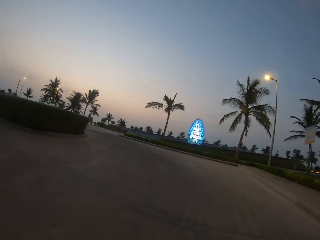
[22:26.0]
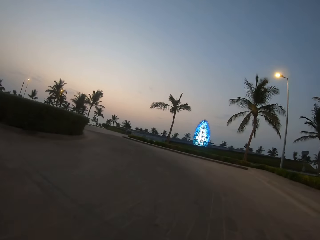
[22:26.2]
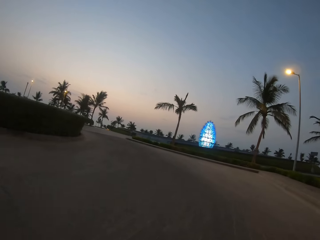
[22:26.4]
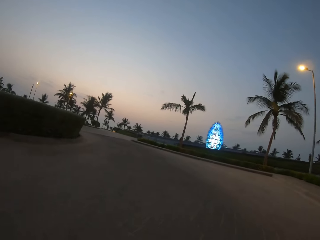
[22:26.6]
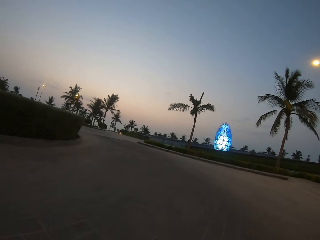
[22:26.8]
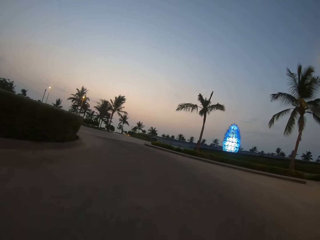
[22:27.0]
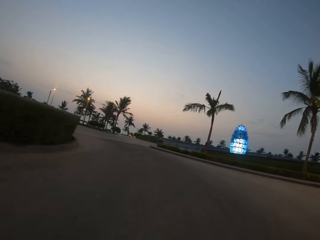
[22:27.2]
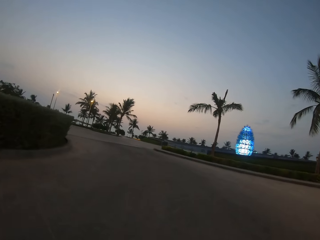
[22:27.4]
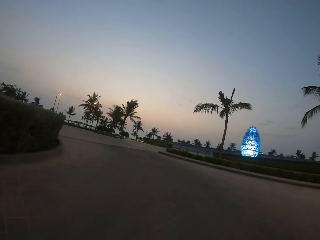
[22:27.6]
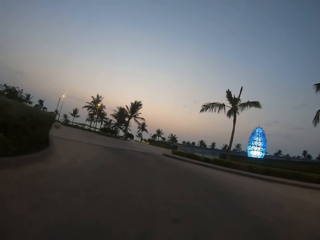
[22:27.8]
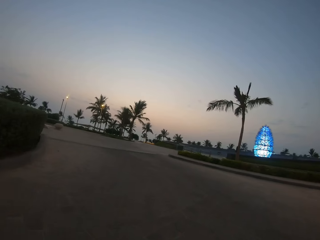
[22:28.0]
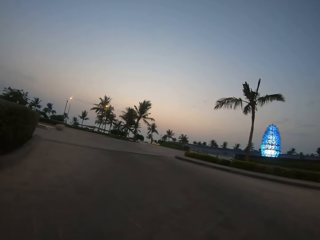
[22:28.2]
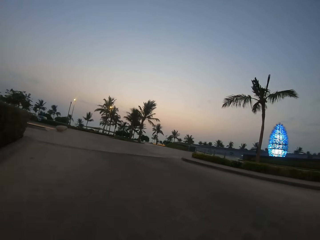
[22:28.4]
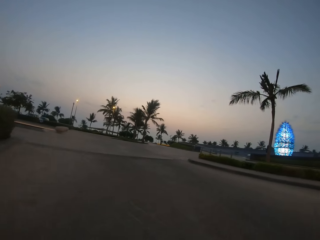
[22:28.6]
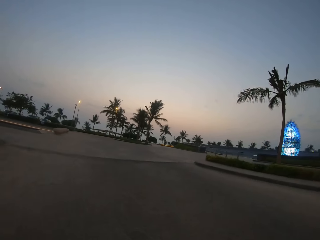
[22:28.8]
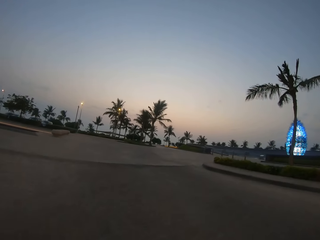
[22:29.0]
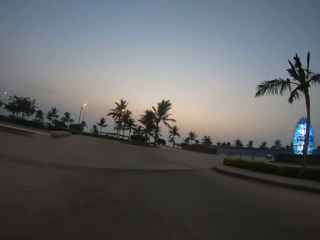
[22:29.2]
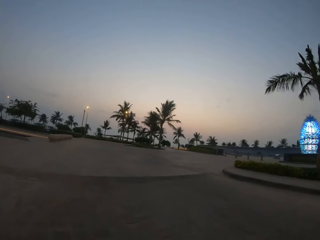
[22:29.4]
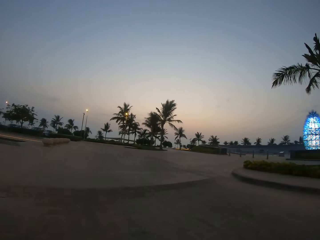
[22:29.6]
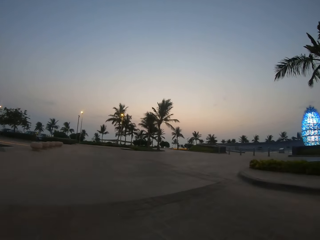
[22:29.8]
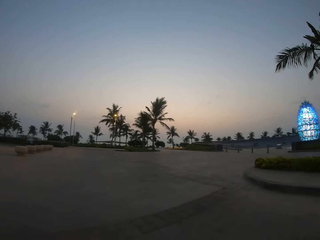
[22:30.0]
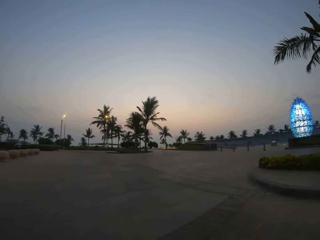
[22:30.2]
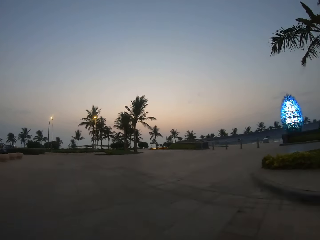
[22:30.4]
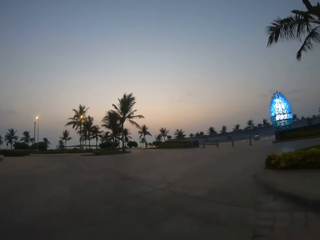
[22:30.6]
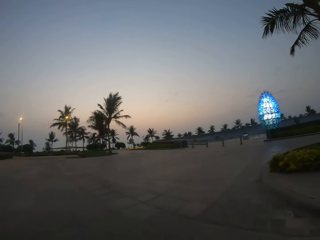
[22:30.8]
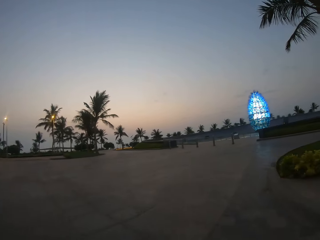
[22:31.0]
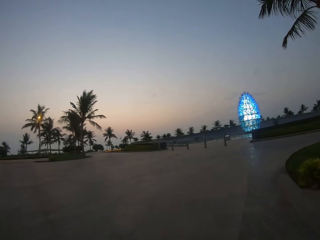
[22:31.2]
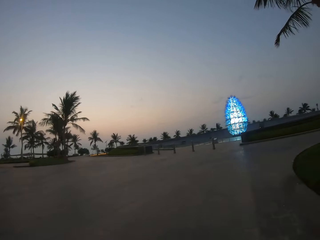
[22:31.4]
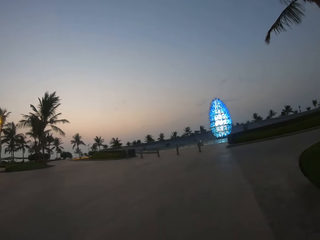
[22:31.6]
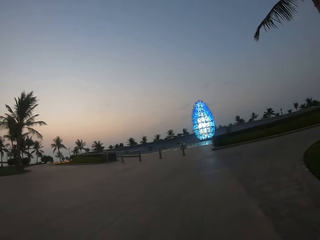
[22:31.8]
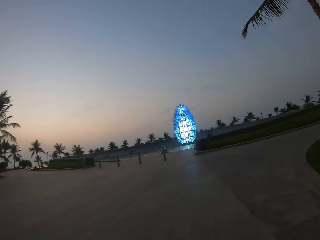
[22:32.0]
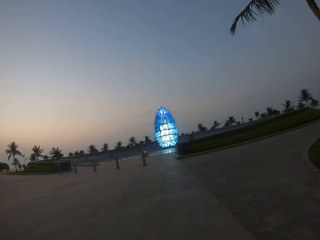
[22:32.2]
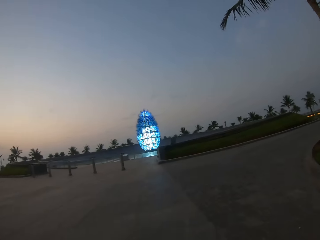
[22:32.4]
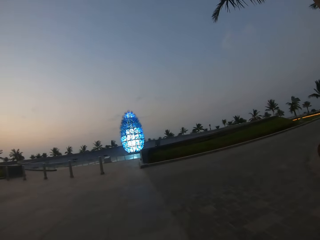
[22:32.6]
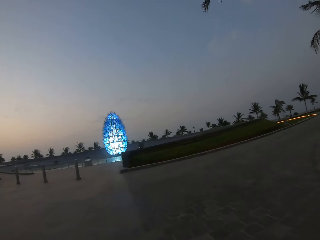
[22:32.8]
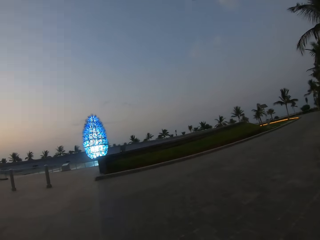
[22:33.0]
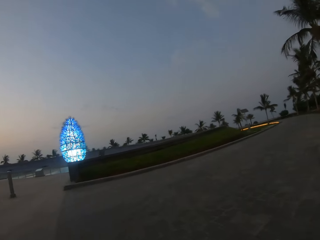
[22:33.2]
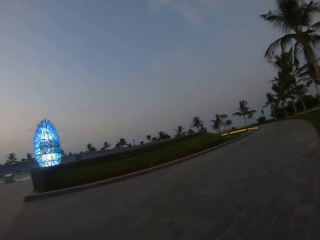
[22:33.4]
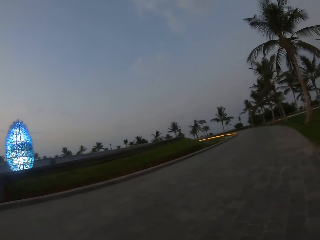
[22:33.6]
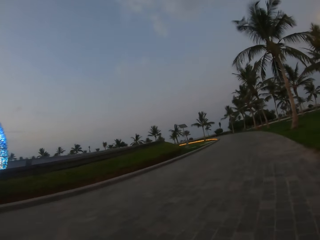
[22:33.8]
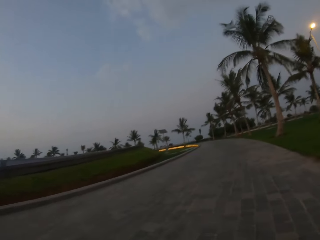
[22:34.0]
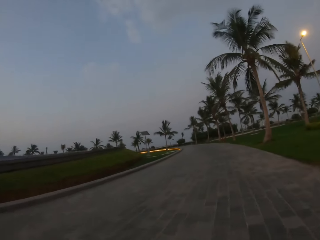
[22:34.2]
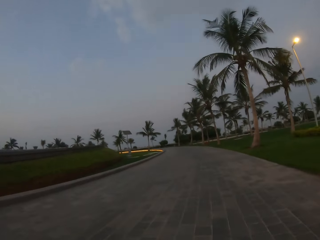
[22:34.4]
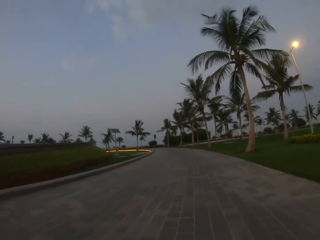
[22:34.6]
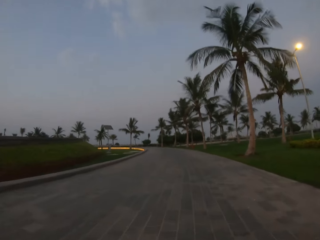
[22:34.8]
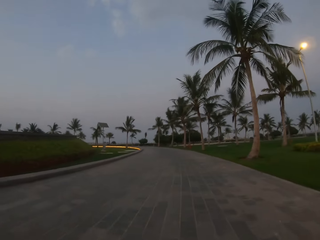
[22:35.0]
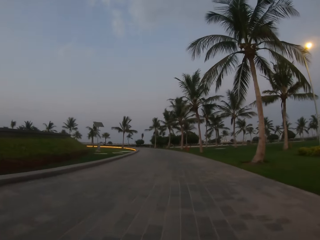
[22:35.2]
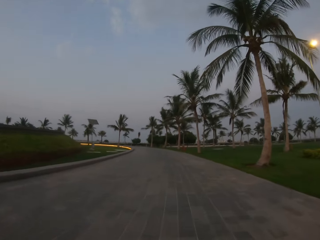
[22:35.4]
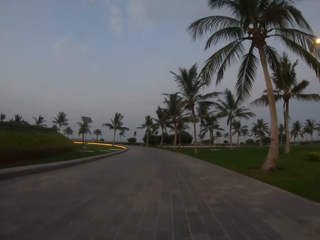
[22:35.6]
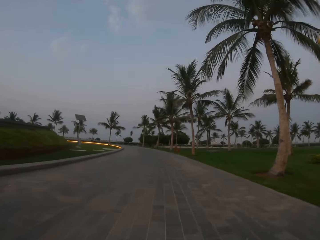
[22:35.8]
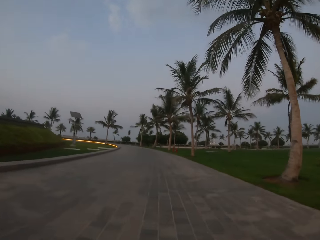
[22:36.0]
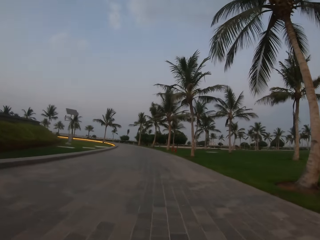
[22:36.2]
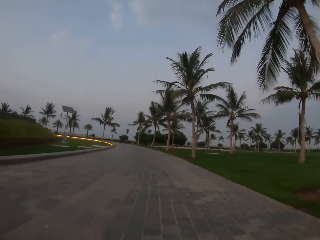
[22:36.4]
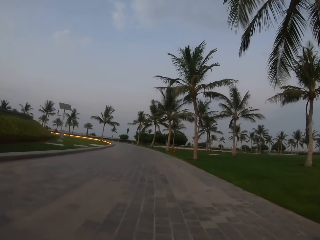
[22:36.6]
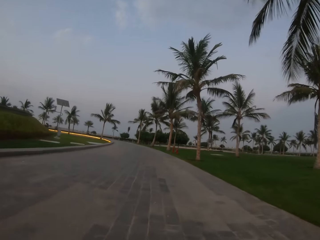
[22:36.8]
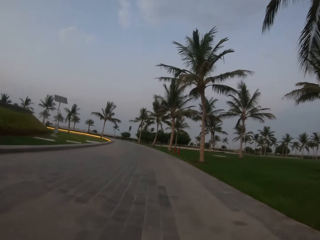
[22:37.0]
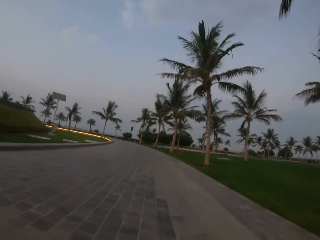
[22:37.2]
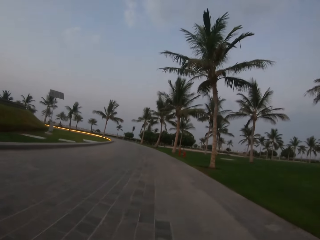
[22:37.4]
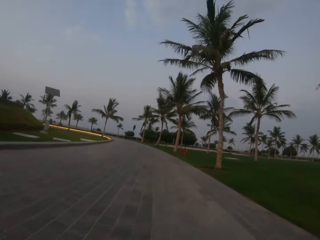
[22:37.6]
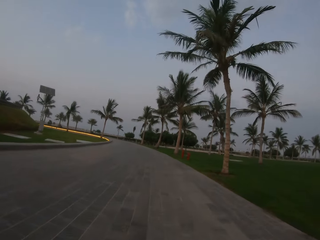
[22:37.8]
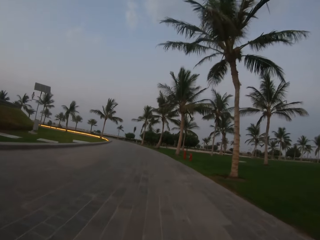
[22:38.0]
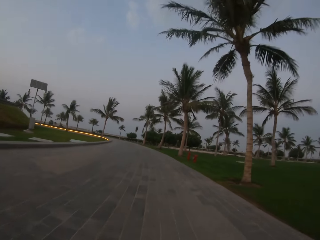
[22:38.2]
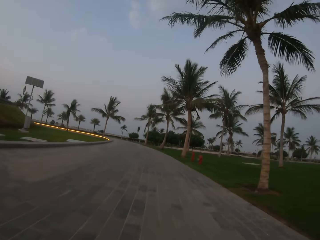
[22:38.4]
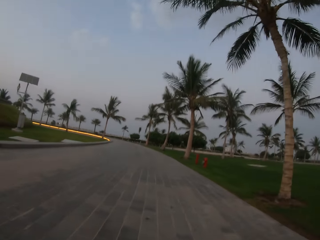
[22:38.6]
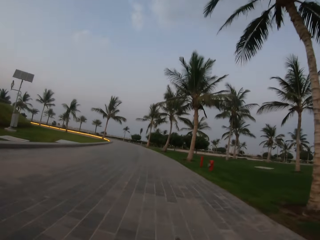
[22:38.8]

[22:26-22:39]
The camera wearer turns left off the road. They turn right on the right.

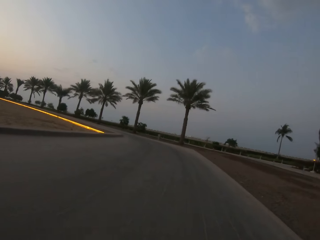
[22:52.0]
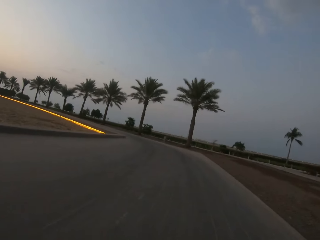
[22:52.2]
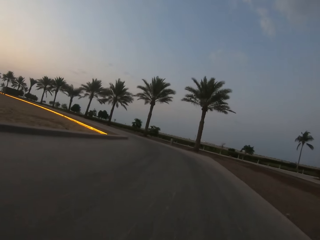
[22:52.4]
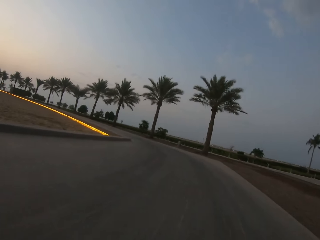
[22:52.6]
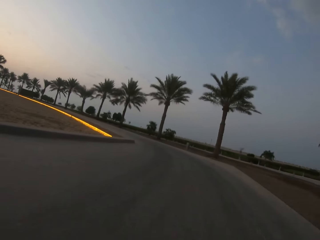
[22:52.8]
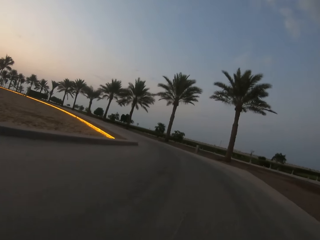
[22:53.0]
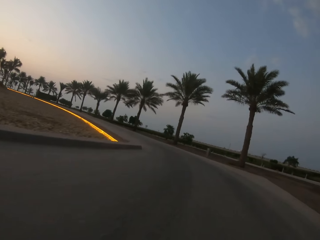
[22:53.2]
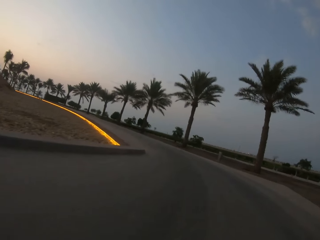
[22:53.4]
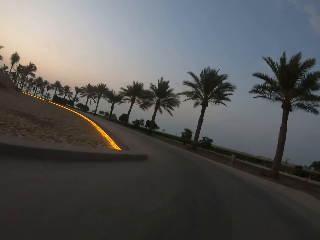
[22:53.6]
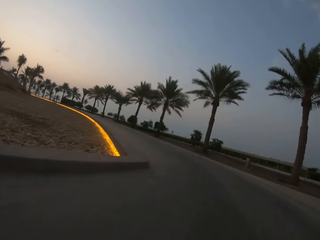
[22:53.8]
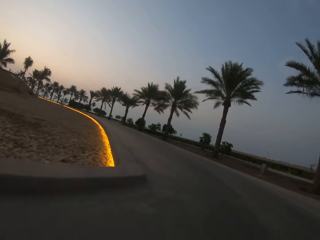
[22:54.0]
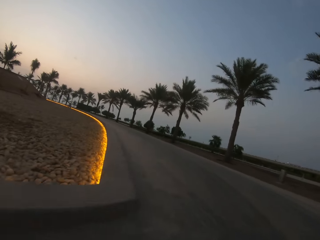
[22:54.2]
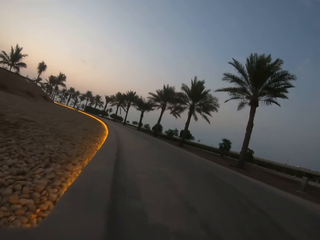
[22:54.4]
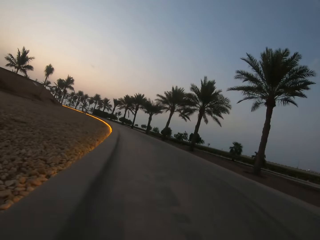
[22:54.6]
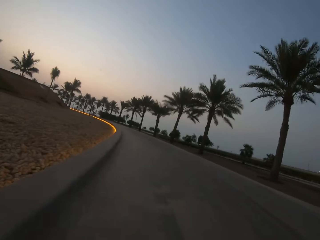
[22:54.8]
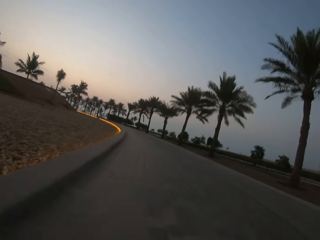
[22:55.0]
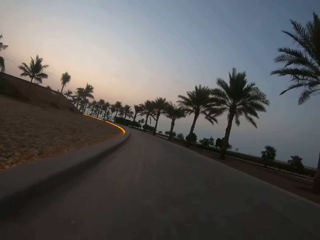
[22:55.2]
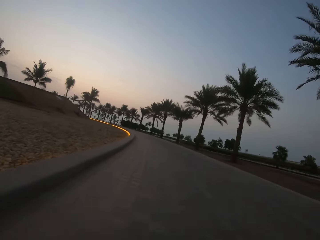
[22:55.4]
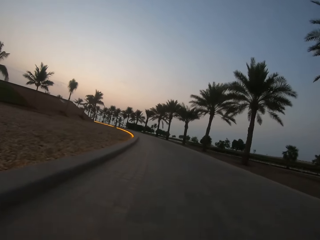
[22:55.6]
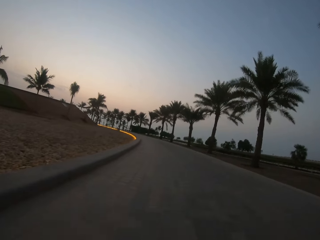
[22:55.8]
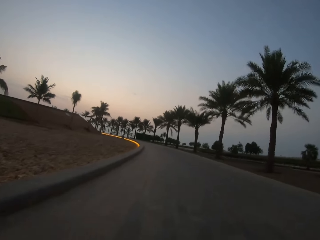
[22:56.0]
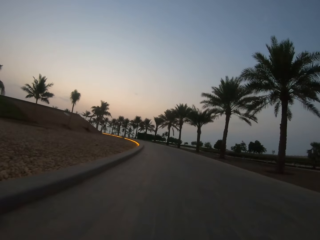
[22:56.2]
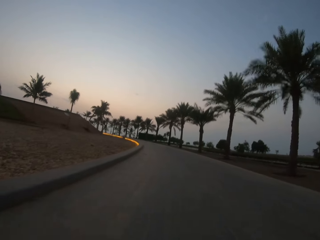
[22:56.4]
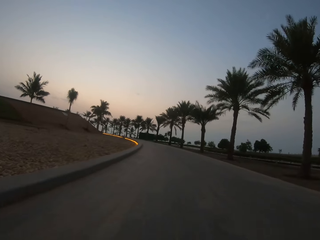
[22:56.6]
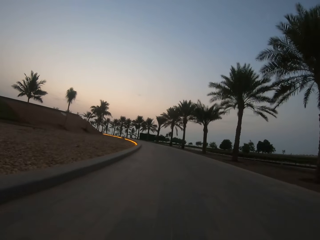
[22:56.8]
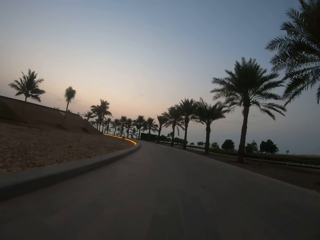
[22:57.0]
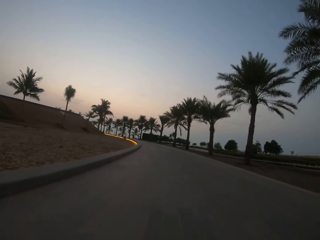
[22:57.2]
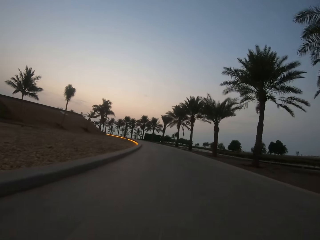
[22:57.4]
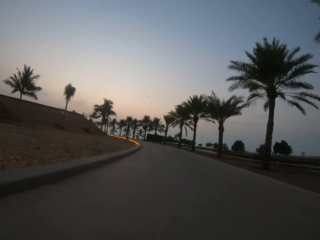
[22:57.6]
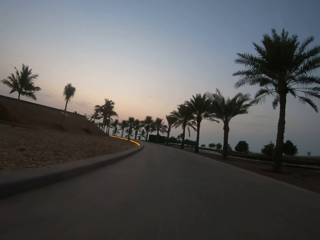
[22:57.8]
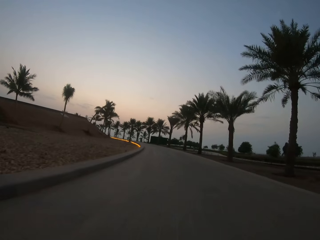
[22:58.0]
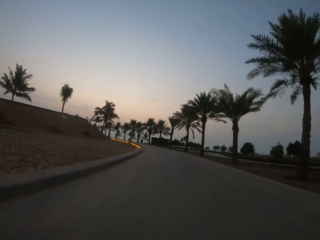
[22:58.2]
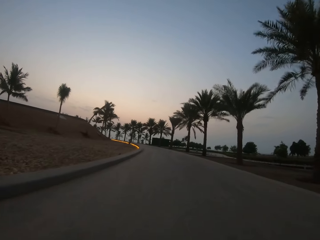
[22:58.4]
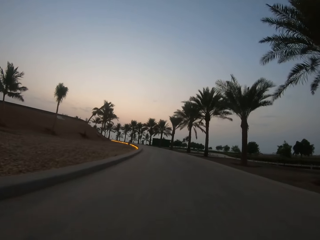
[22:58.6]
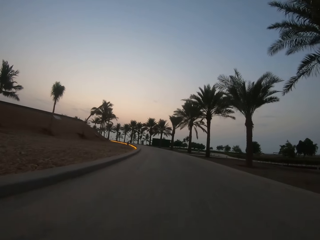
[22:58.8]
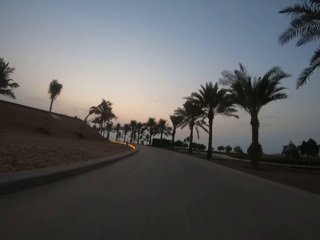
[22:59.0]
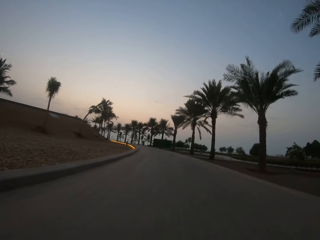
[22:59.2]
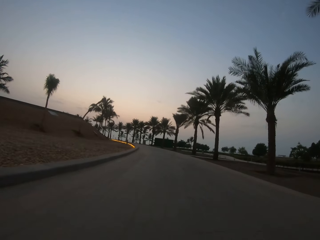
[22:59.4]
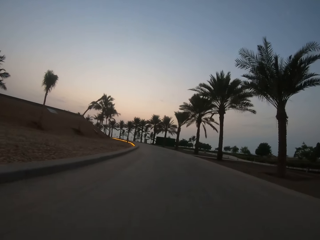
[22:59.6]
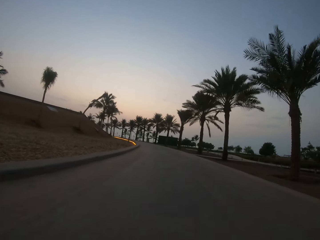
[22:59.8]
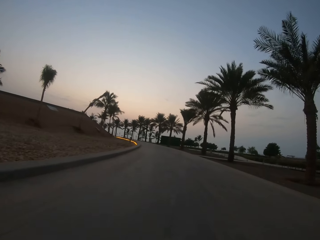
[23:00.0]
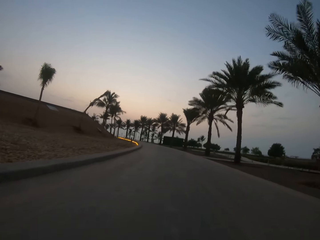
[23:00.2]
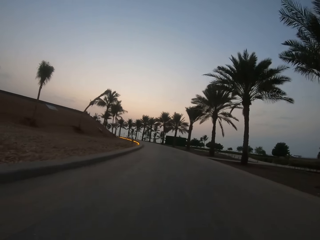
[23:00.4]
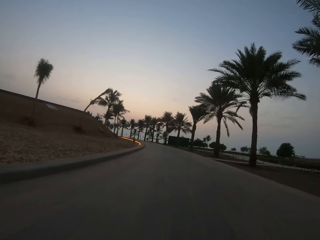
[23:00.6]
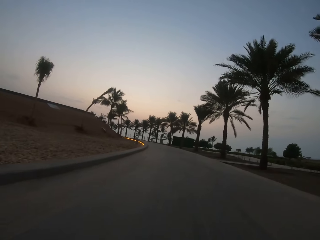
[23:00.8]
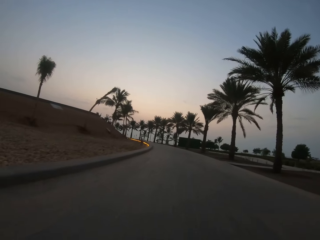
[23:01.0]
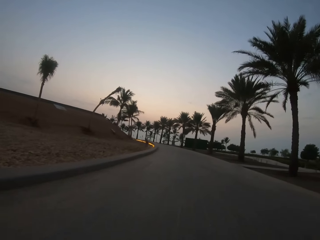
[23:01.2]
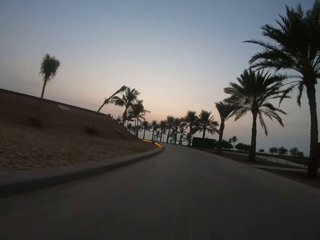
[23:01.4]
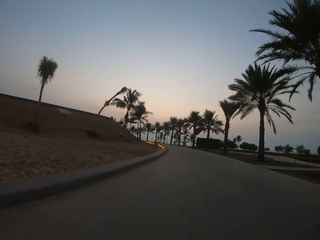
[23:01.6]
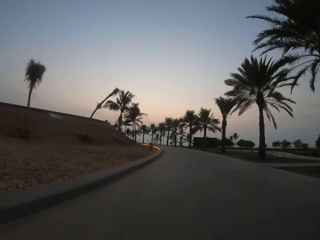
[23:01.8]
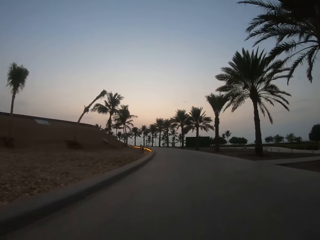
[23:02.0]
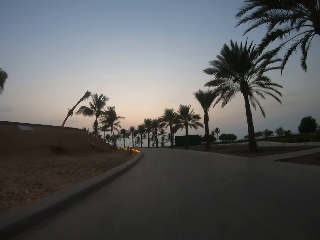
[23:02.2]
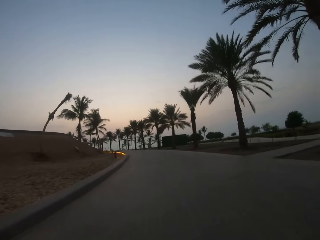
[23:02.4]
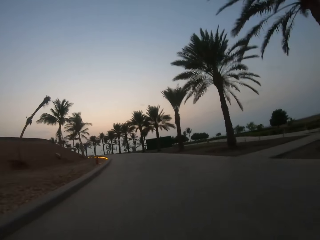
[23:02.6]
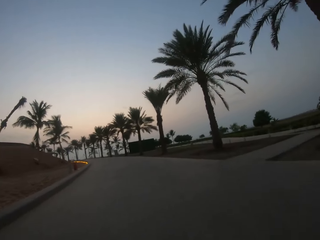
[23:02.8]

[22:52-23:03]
The camera wearer rides a bicycle along the road.
